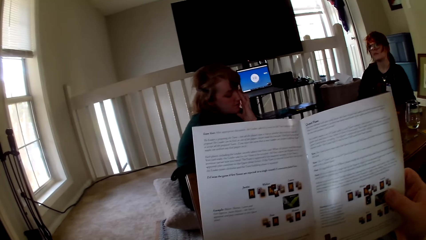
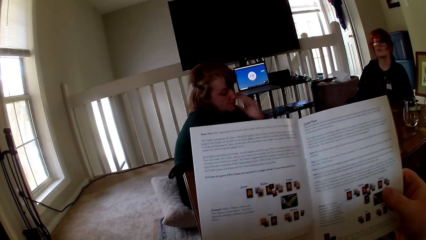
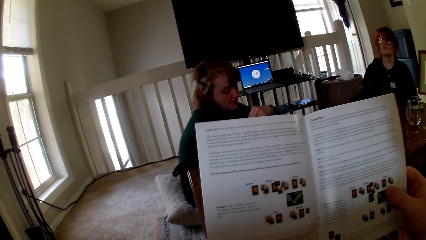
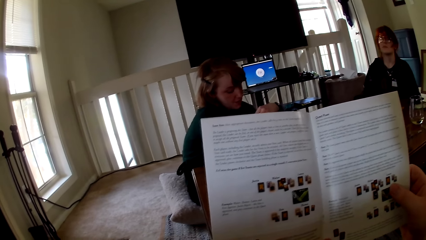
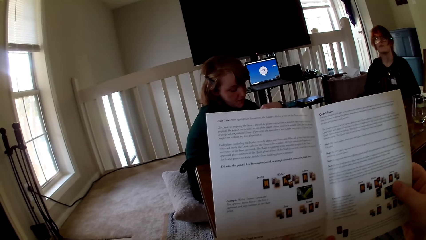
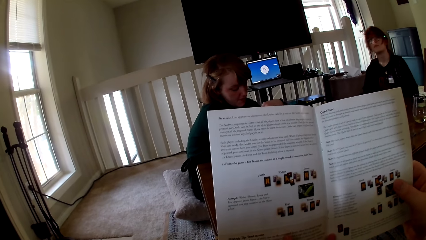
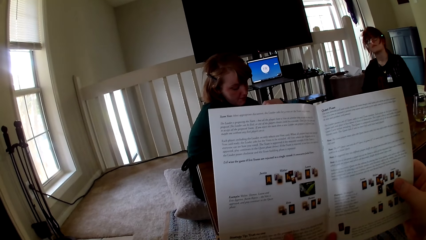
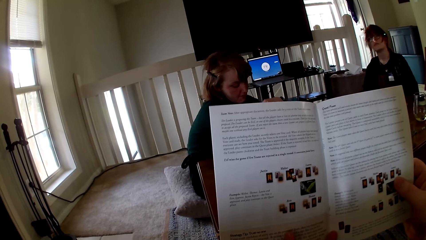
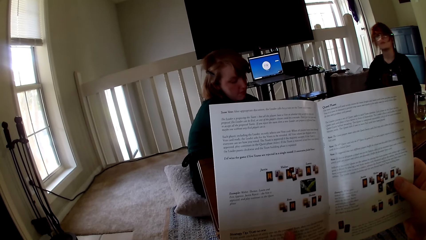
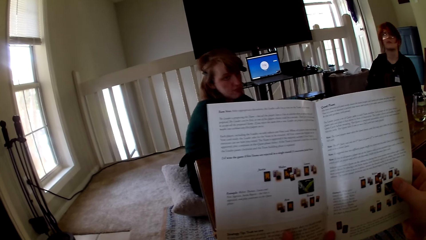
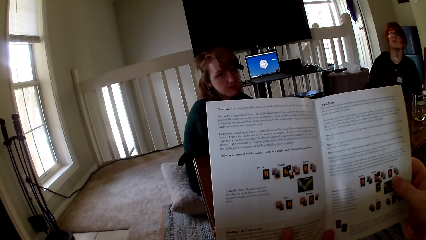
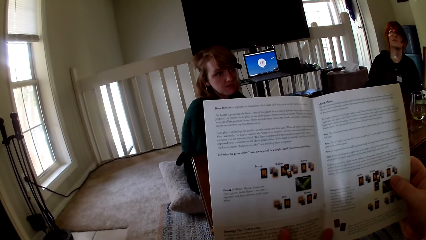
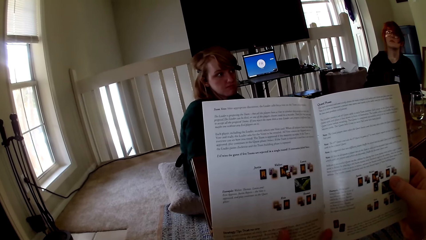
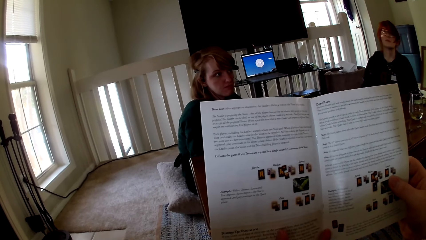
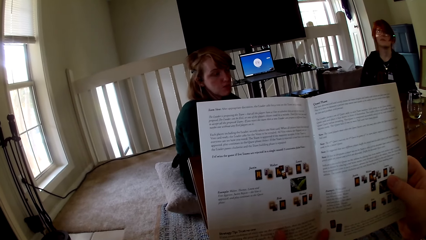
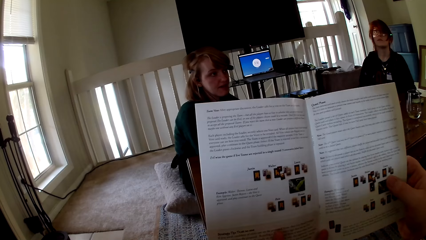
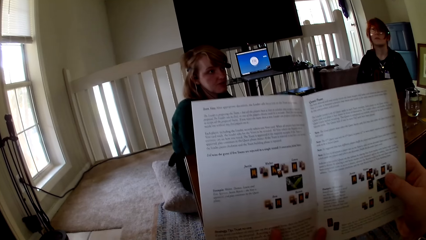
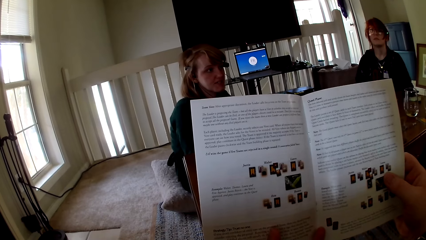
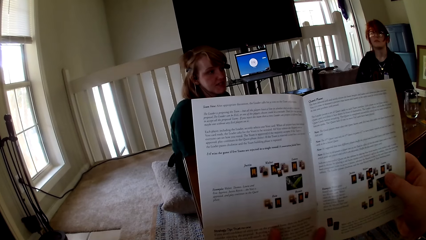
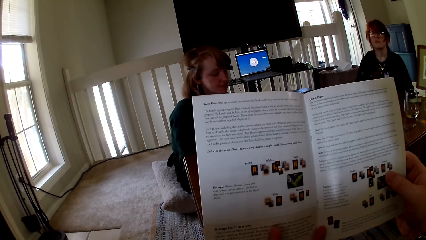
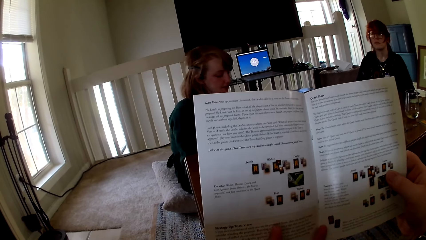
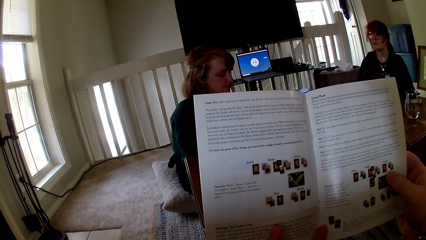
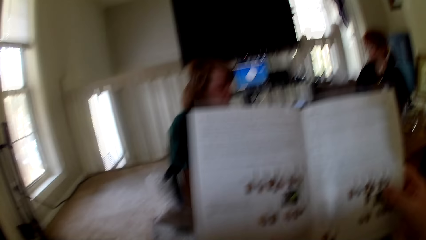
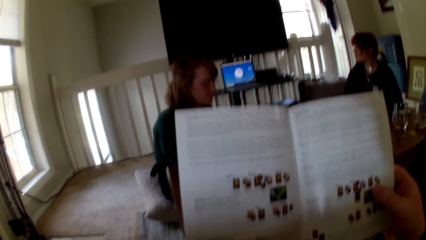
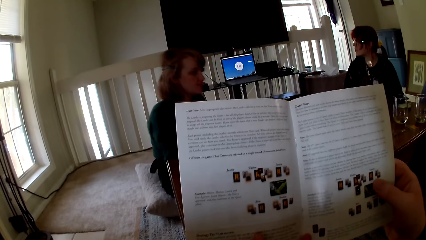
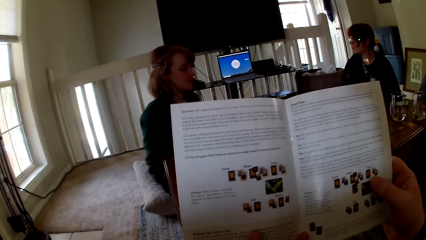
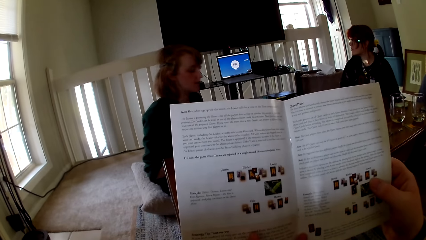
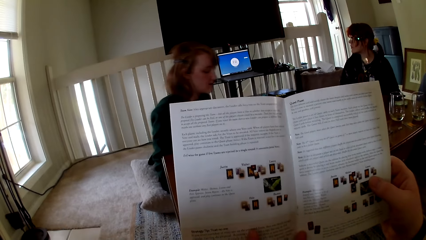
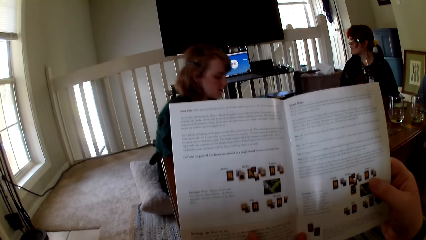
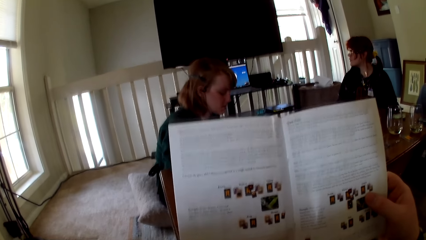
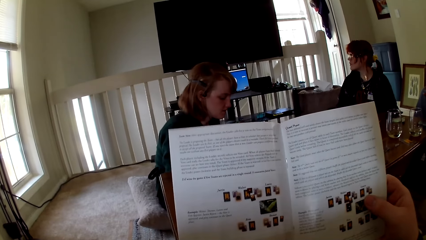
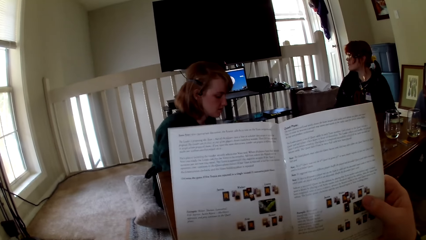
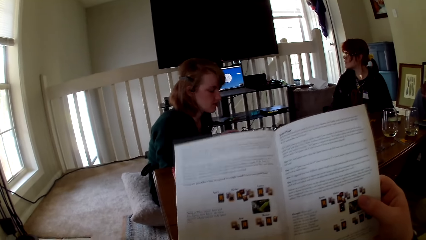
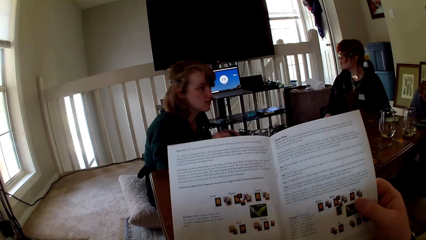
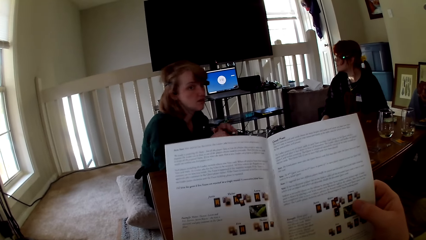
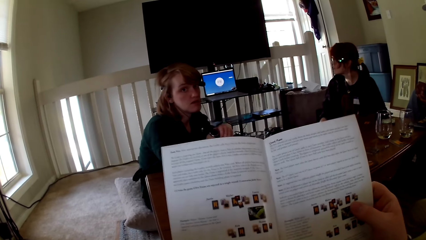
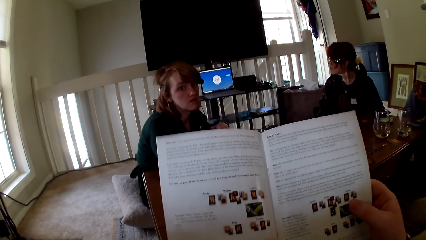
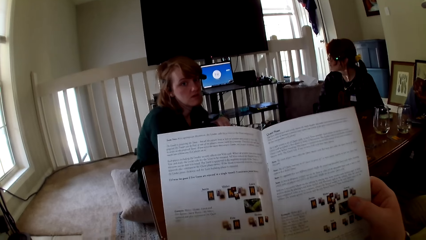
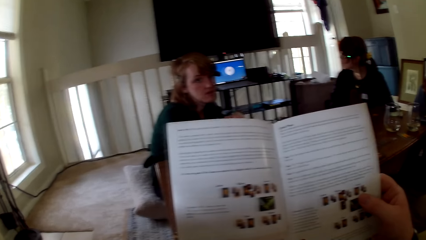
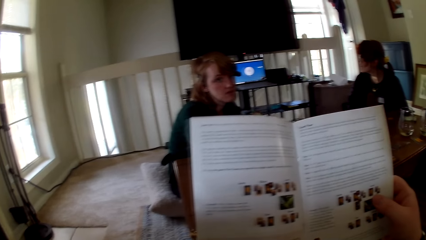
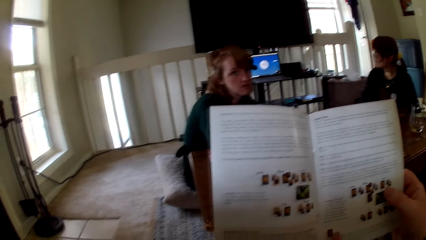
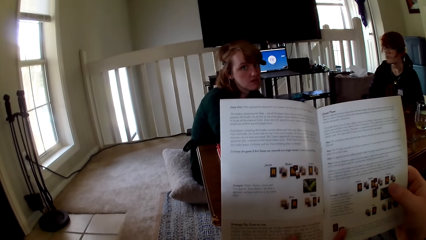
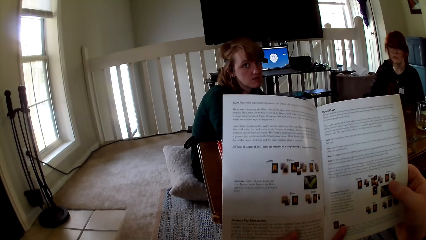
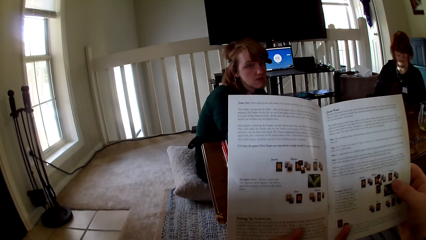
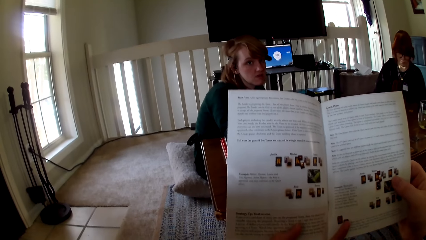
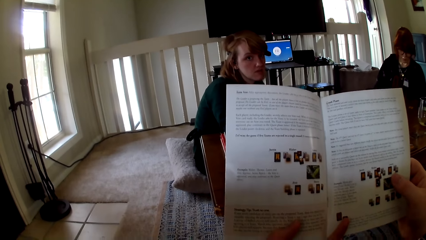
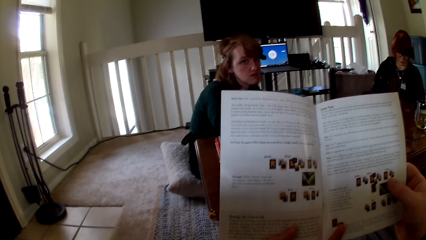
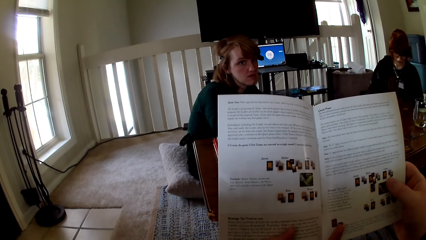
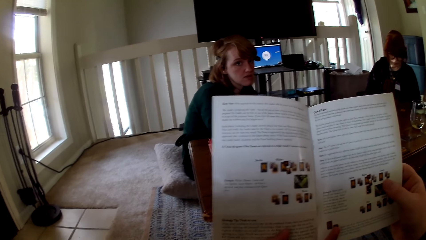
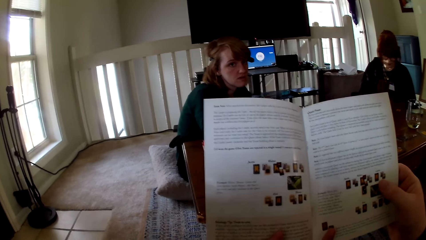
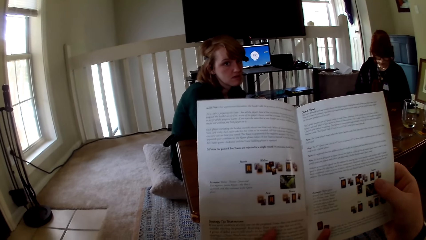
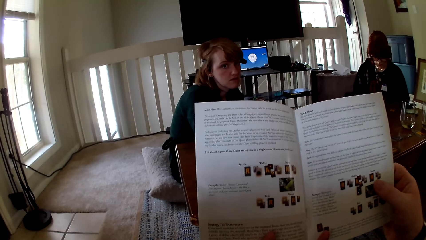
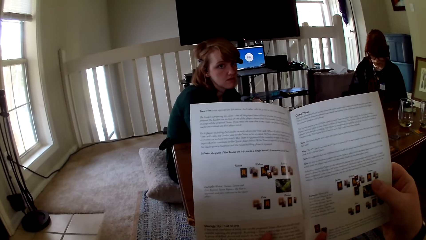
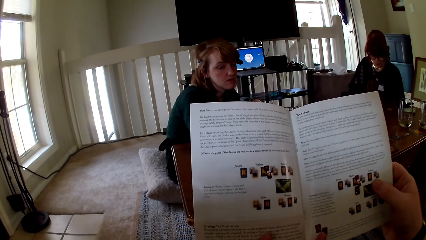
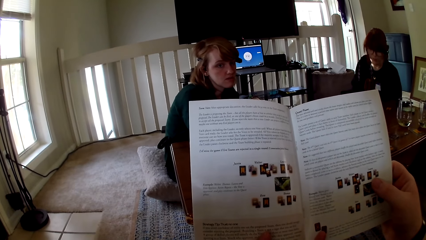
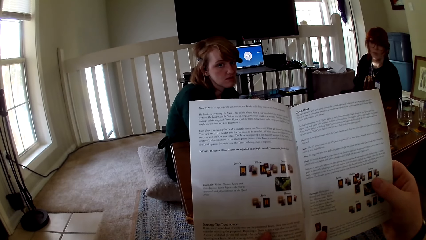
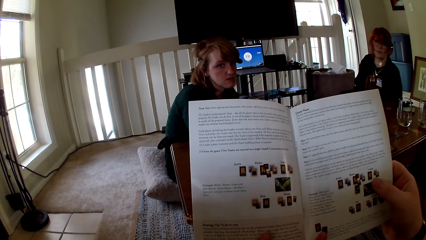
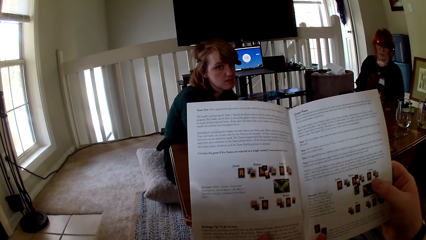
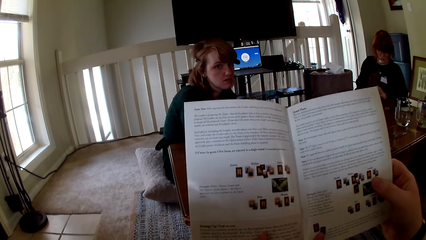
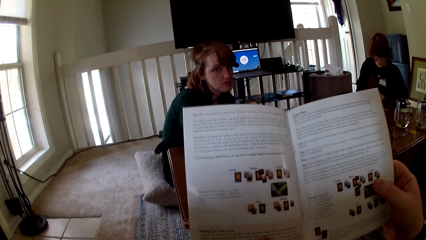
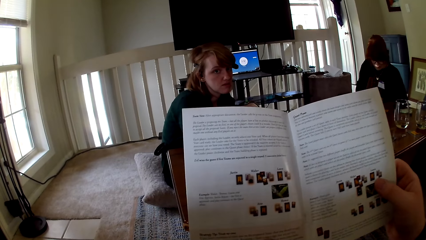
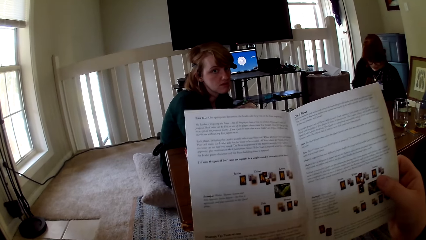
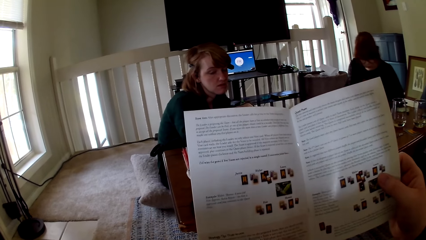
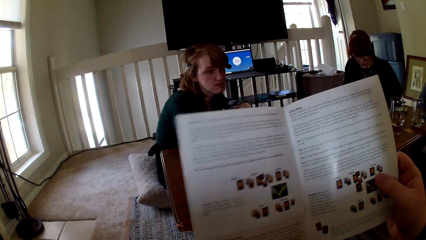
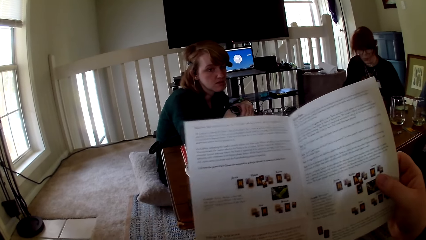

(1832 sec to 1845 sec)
A woman pulls her hand off her eye. The camera wearer reads the pamphlet. They touch a book.

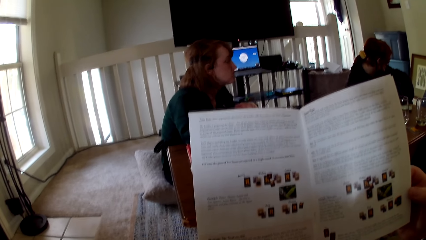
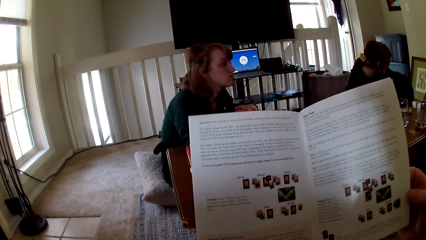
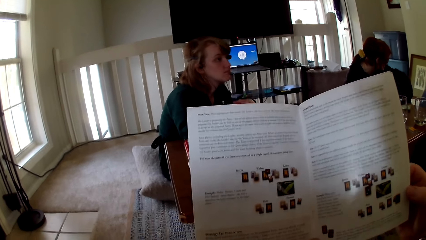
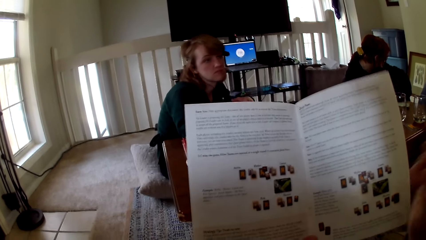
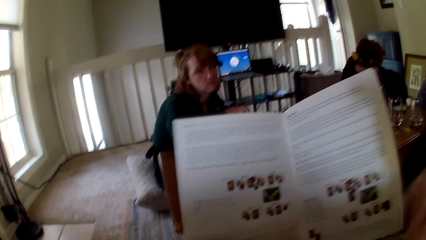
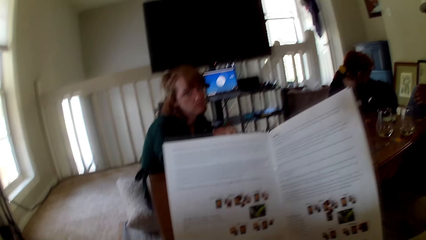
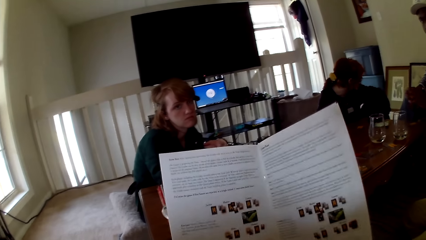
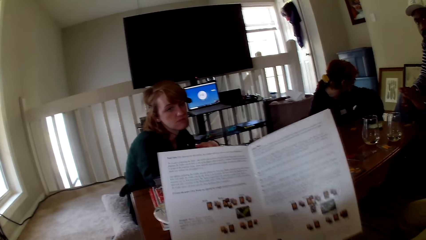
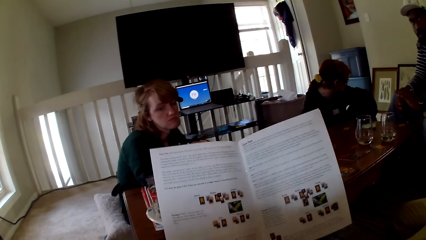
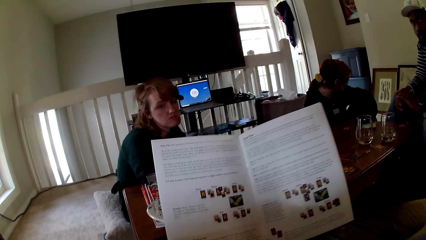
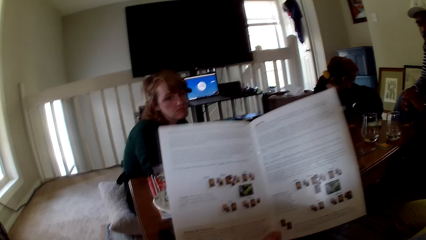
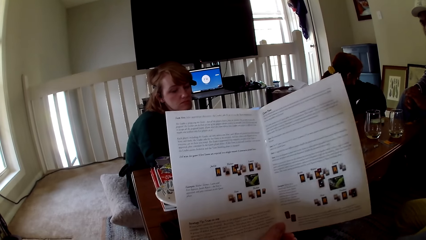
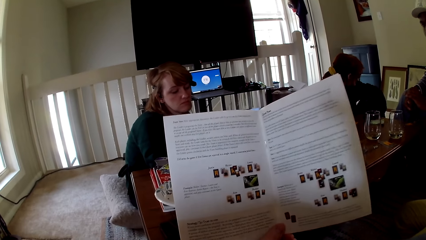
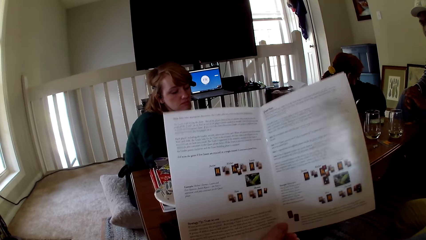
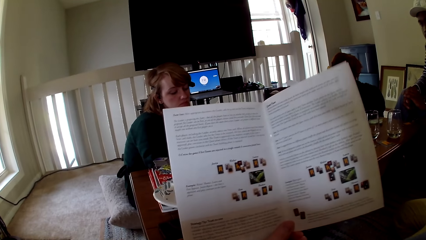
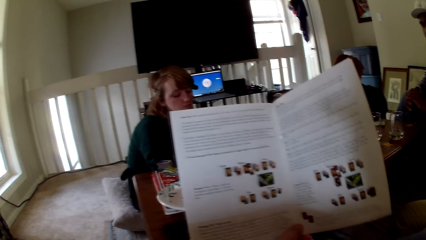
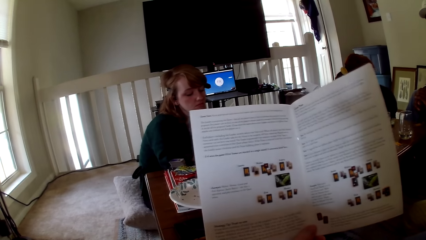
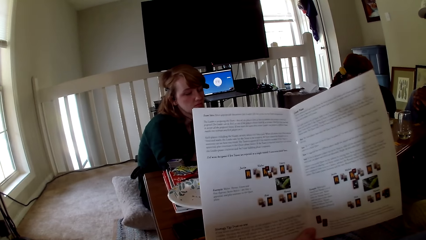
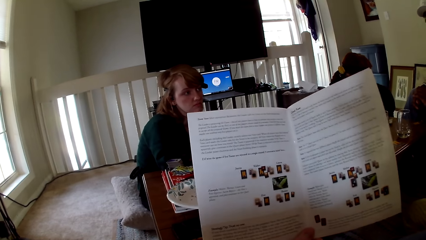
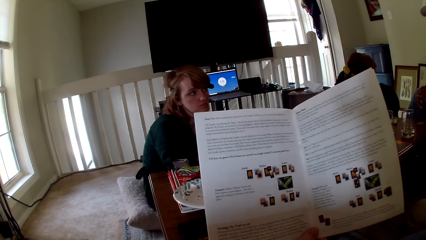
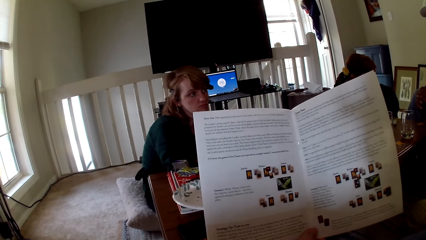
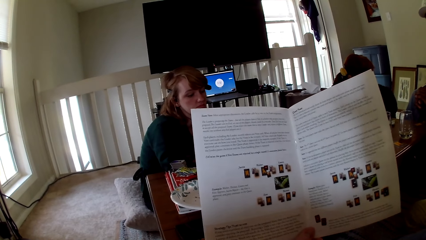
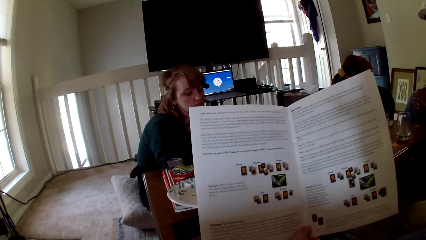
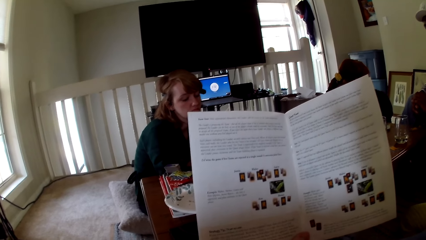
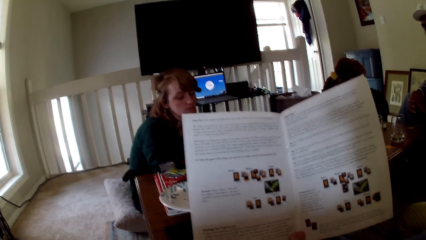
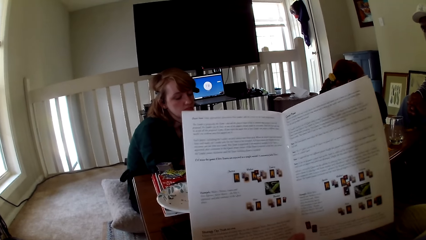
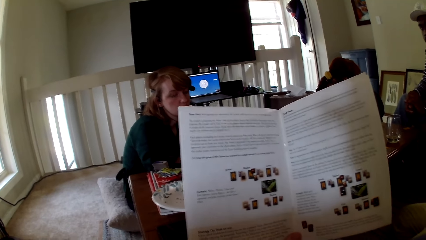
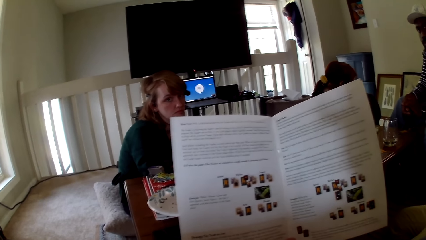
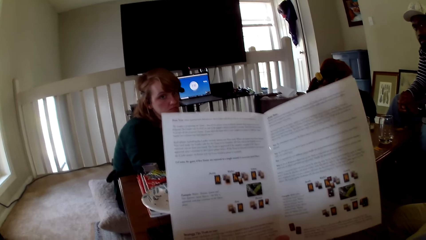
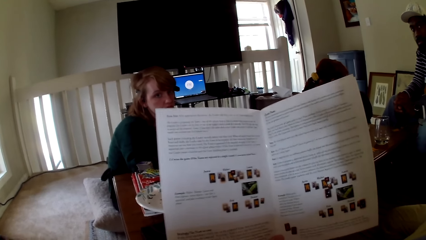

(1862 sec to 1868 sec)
The camera wearer pulls his hand off the pamphlet. He reads the pamphlet.
